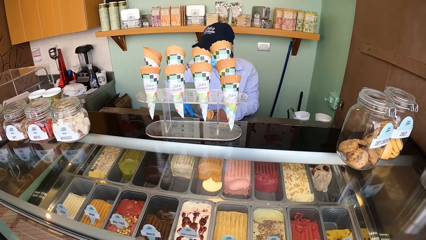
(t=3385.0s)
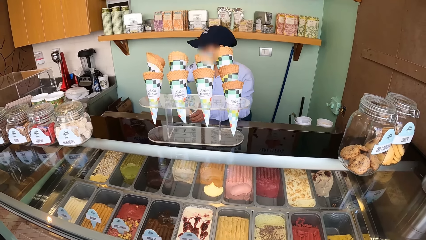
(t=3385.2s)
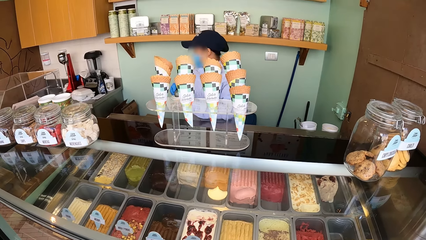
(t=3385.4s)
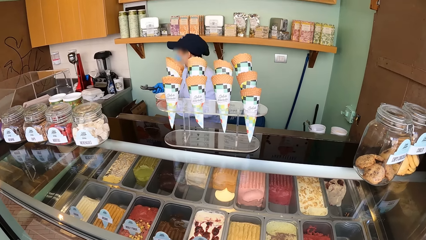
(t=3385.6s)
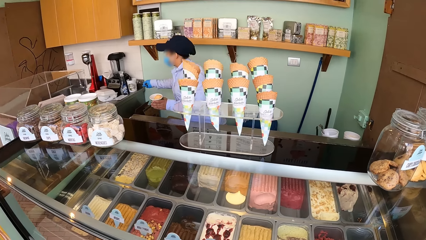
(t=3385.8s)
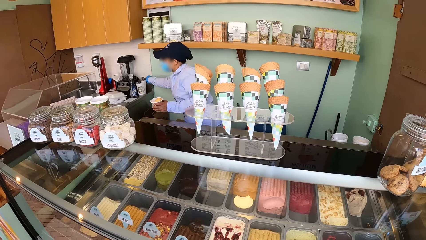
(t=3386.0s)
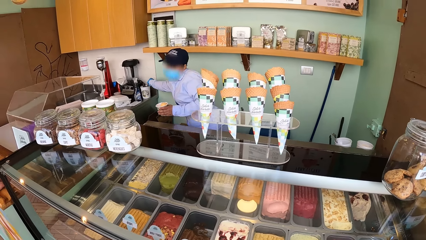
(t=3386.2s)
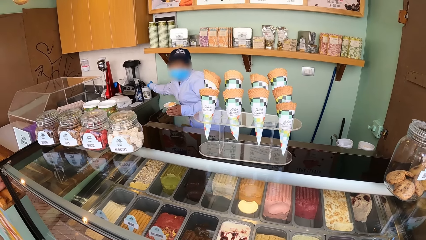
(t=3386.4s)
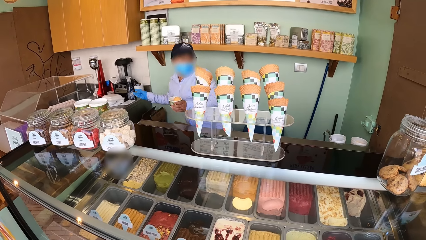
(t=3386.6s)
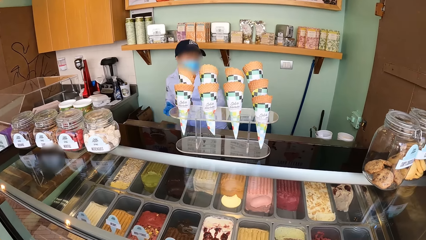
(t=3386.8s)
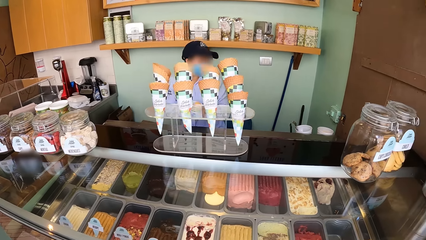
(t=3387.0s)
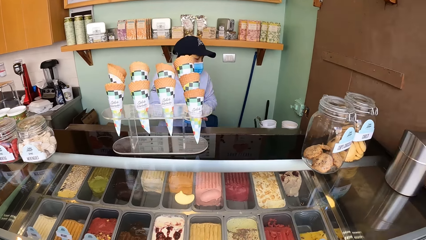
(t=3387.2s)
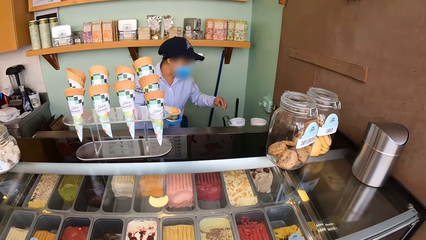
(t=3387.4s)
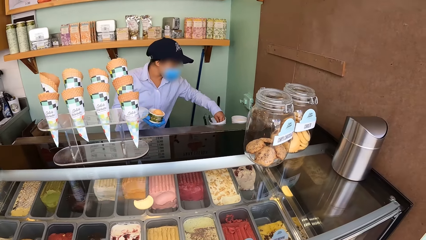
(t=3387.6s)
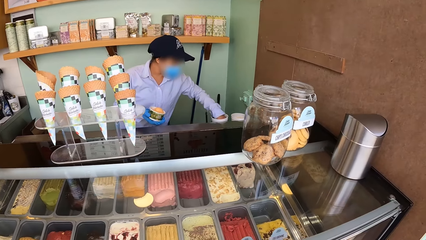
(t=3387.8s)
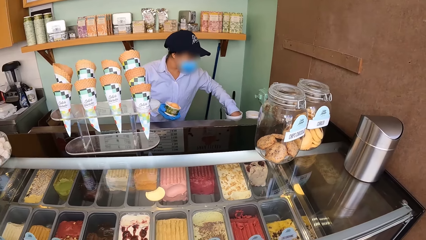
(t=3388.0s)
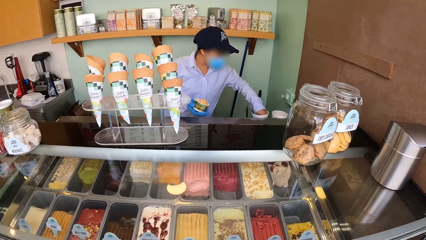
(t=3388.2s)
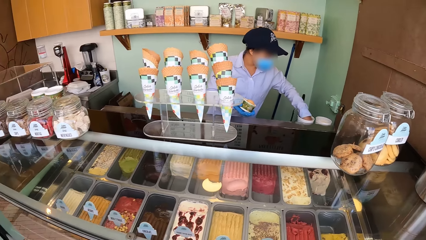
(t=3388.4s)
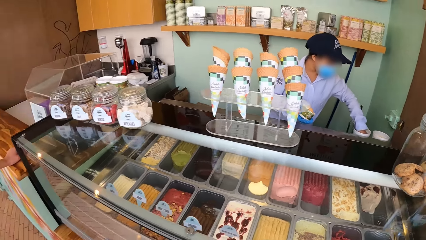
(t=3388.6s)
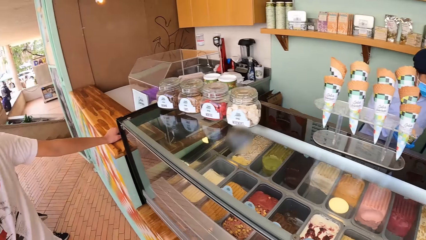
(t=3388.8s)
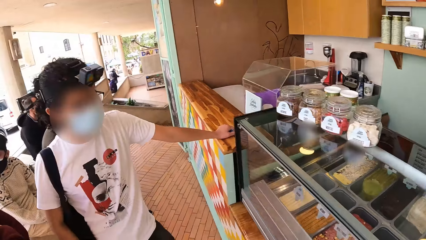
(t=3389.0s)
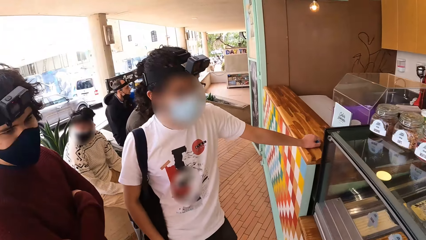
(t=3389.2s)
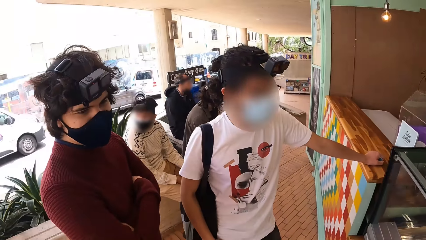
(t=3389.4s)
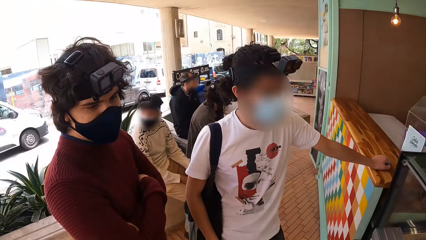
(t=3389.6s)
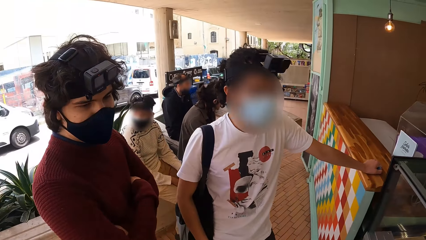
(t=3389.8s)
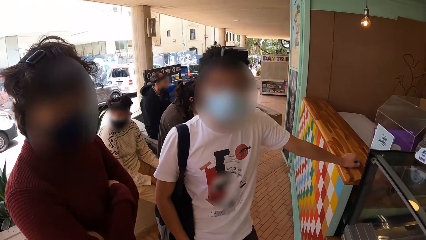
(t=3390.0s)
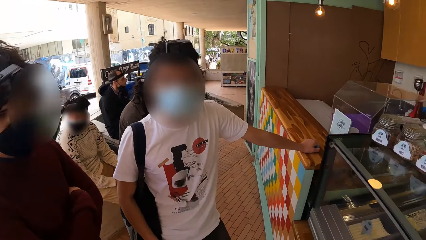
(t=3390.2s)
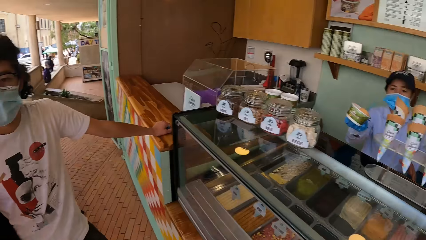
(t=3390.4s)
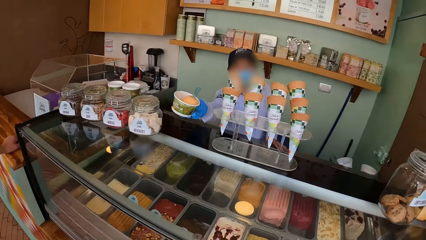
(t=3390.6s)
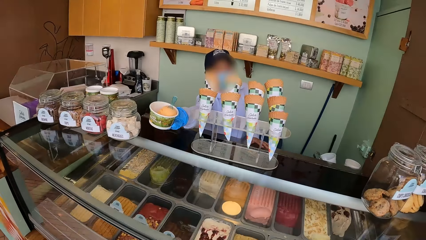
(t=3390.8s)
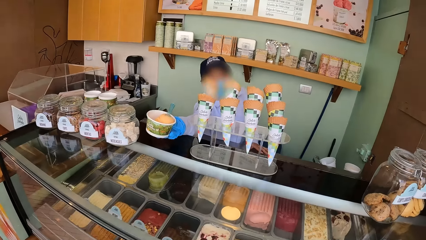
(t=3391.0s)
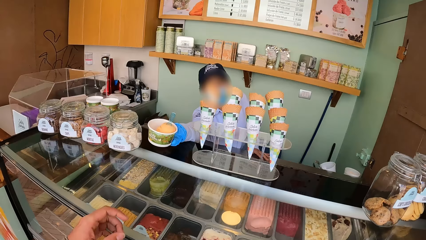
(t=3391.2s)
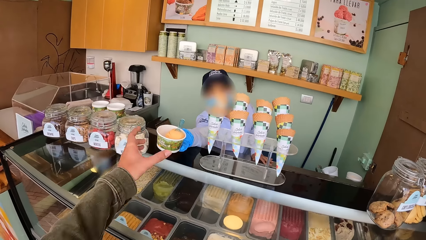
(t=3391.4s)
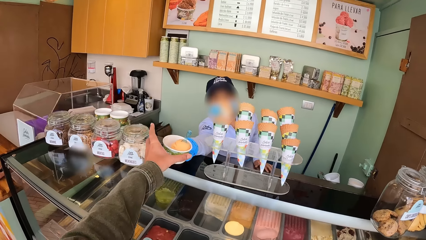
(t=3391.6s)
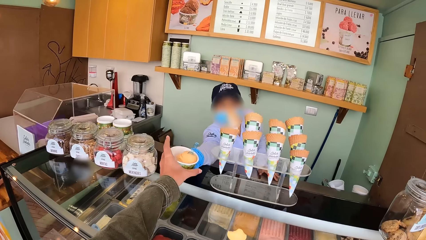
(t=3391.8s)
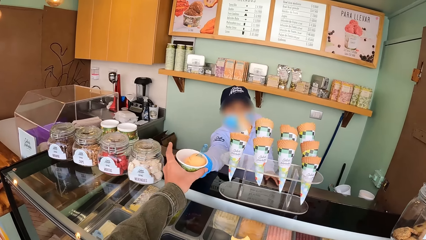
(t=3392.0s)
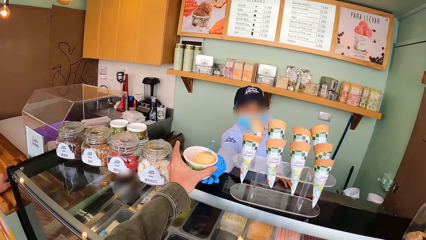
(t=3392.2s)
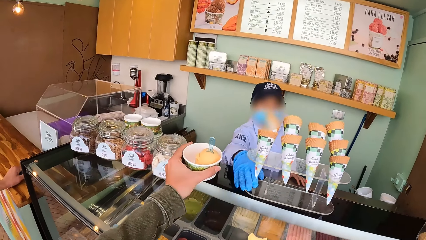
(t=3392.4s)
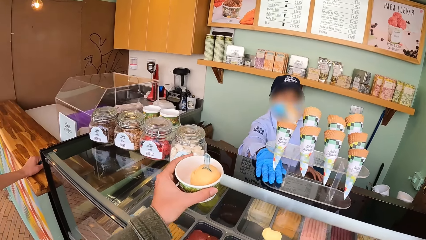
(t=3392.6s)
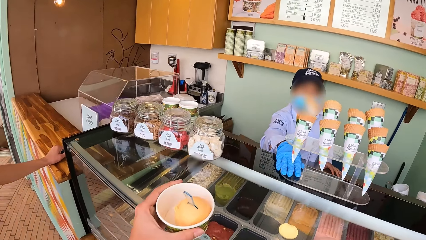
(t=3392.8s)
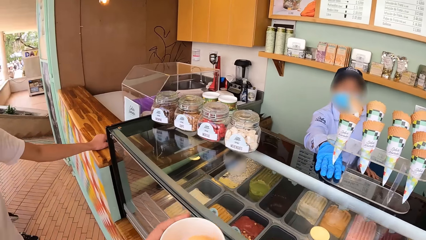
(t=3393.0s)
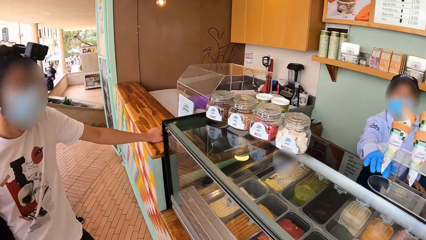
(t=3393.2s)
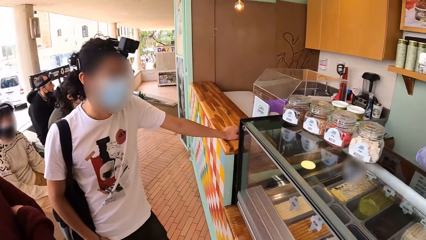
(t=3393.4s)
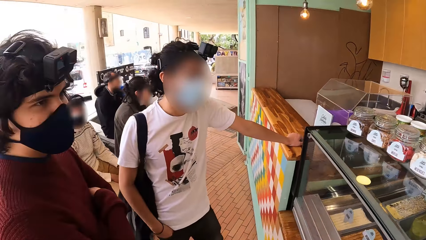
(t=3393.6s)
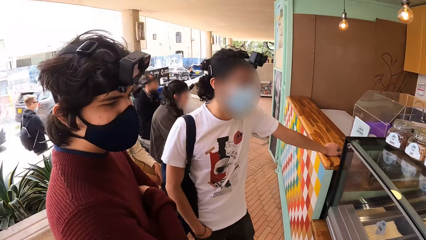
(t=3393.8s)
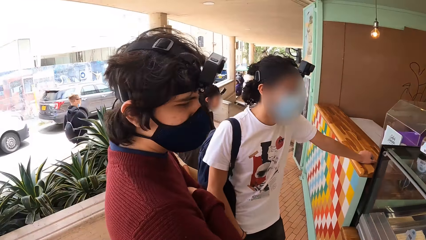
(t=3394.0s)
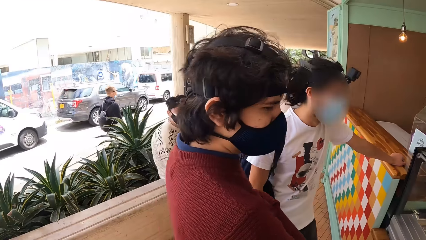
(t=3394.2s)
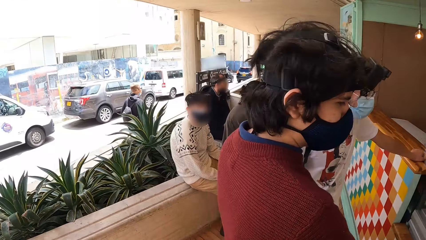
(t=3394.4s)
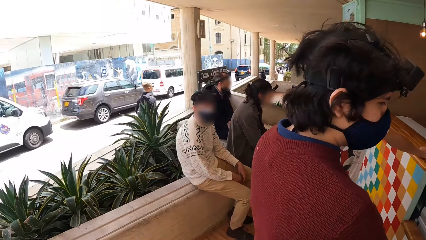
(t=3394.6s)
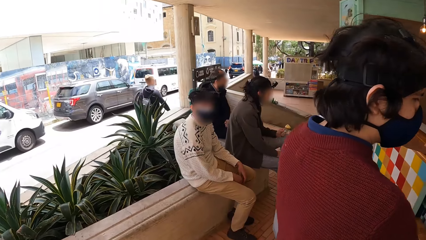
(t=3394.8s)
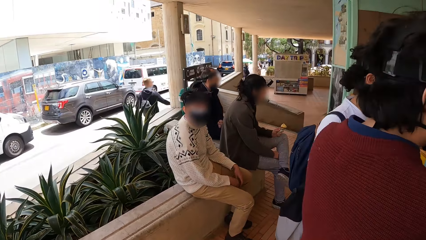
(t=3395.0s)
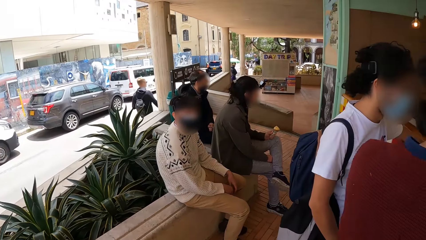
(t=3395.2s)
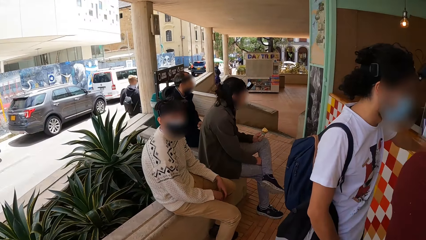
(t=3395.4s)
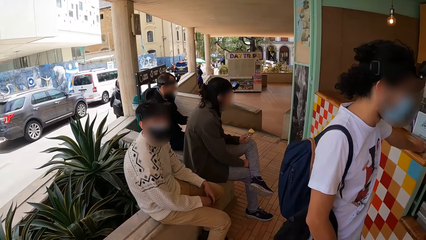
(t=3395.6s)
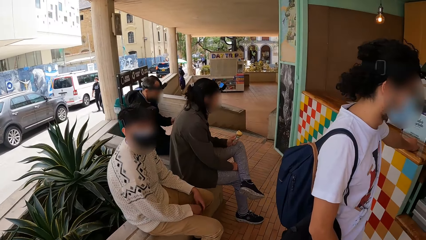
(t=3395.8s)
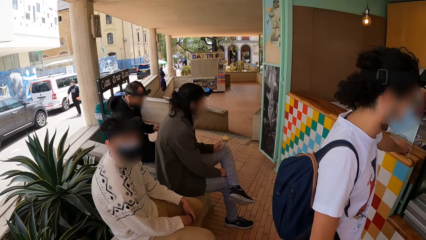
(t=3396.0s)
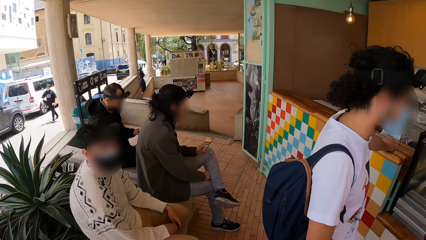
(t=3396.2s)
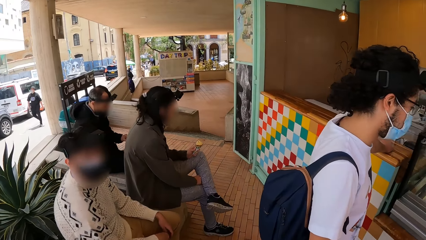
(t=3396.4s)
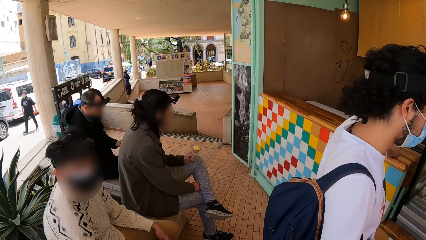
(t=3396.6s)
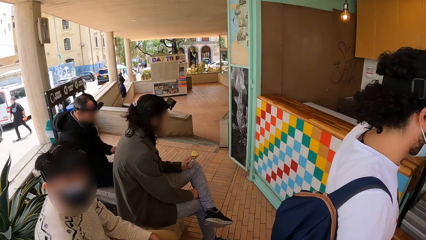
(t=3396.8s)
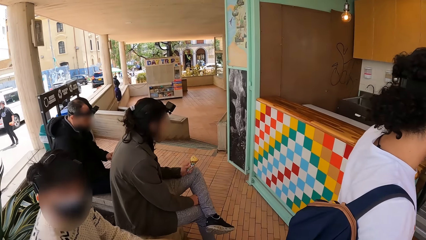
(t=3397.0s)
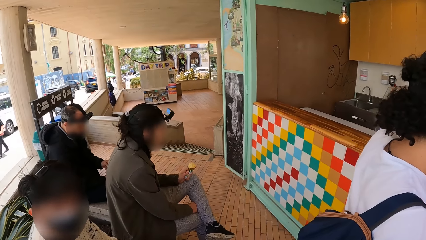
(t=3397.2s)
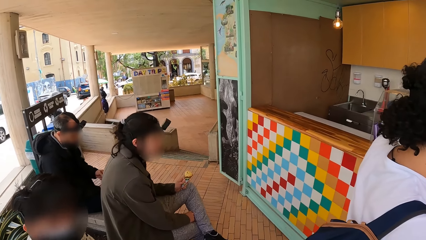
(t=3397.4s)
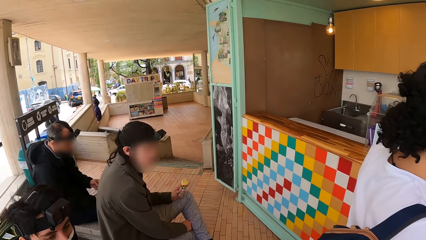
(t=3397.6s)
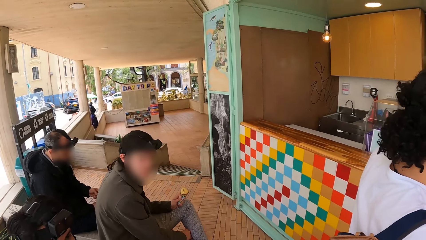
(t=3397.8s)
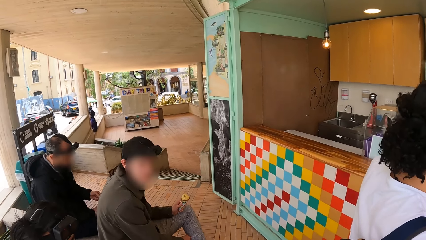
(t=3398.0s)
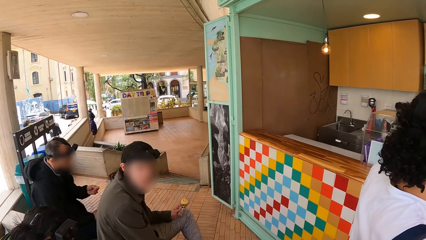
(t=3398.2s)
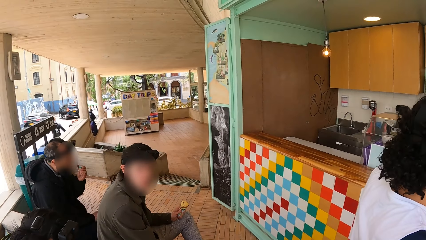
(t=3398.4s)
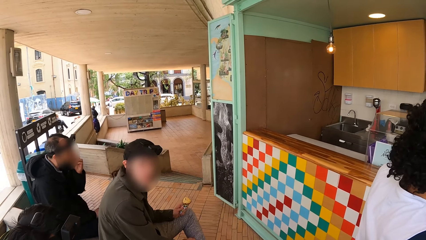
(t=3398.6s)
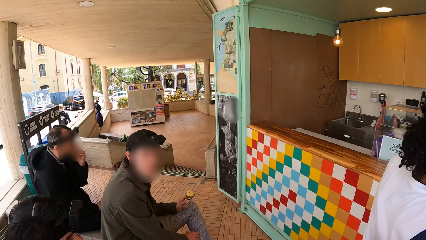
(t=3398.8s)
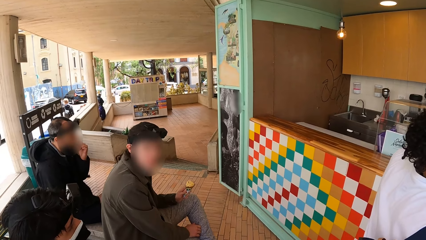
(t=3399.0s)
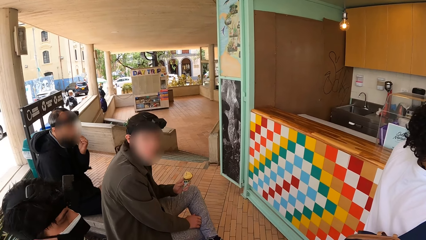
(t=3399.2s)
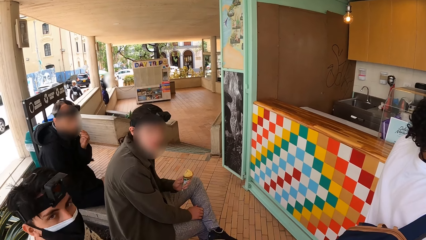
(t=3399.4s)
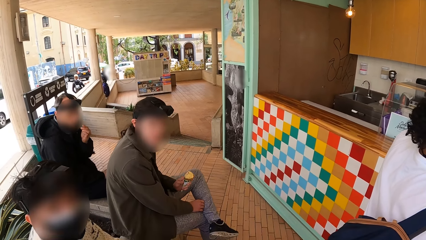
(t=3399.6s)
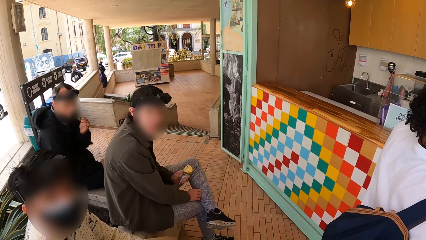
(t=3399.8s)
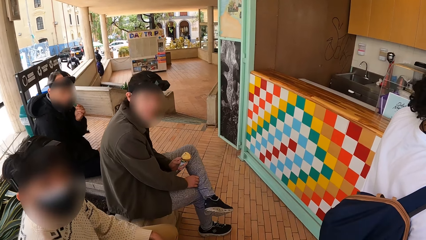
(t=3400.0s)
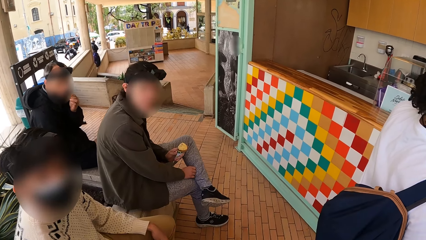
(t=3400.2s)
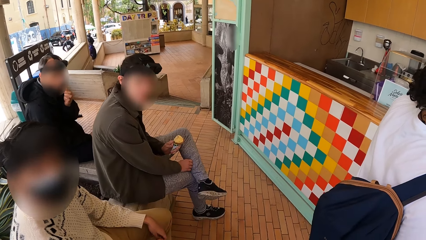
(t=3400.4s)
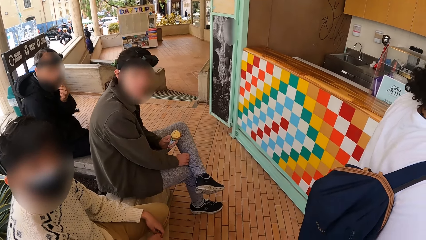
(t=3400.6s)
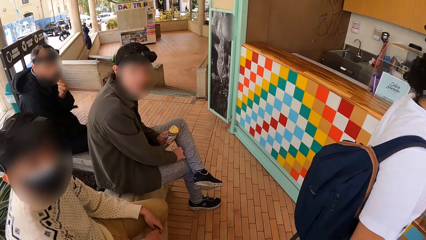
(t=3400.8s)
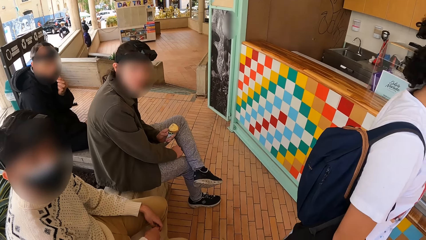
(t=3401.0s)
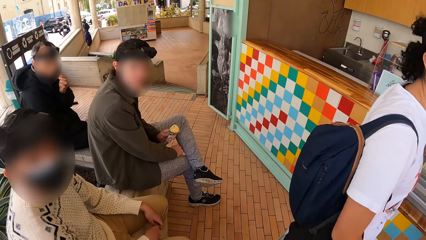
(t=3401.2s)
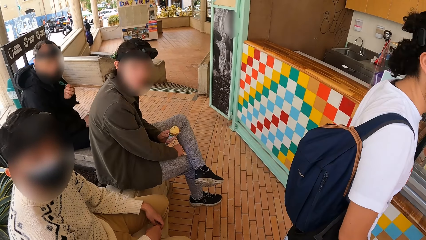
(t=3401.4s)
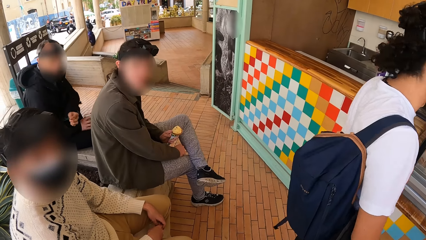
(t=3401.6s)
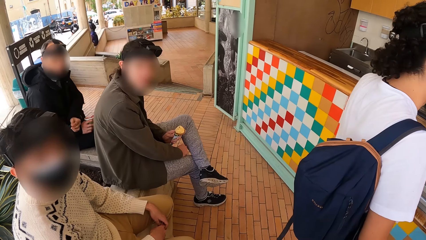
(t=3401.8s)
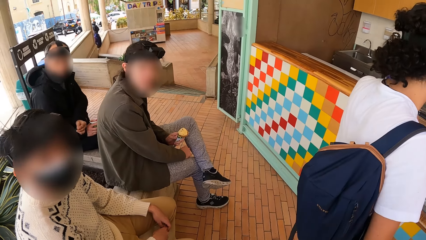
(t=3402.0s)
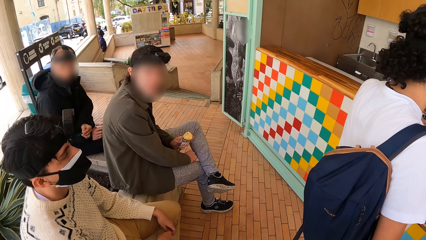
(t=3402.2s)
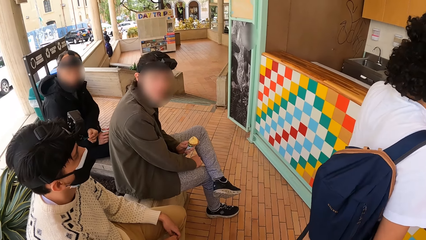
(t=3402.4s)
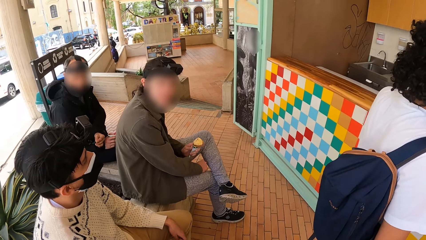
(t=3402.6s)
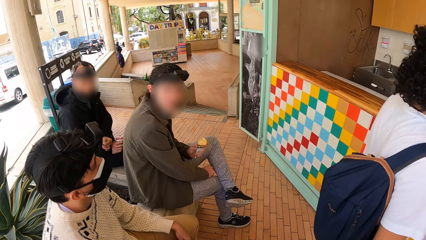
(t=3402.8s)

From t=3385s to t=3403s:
A man turns the ice-cream into the bowl in his left hand from the ice-cream scoop in his right hand. The man places the ice-cream scoop in the cup with his right hand, holds the bowl with his right hand, and puts his left hand in the cup. The camera wearer turns his head. He takes the ice cream or bowl from the man with his left hand. He moves around. He interacts with a person. Another man puts the spoon in his left hand in his mouth. The camera wearer interacts with the first man and two other men.
